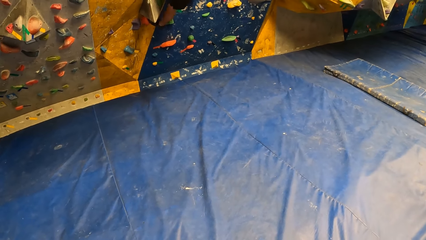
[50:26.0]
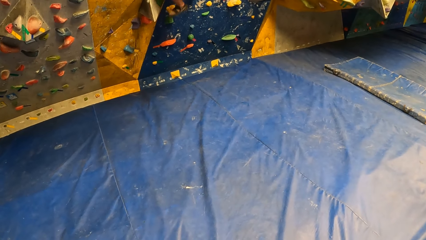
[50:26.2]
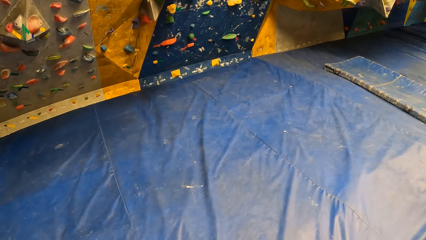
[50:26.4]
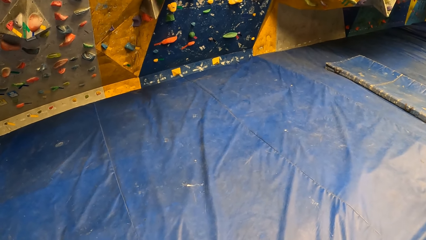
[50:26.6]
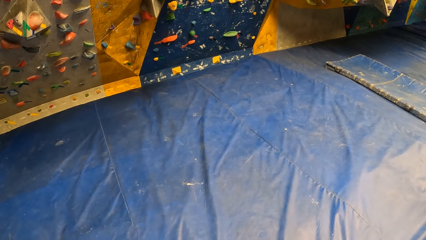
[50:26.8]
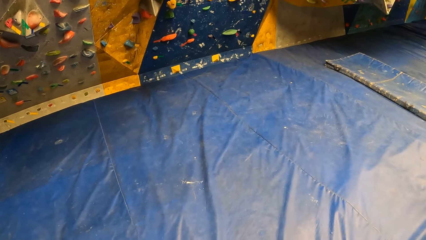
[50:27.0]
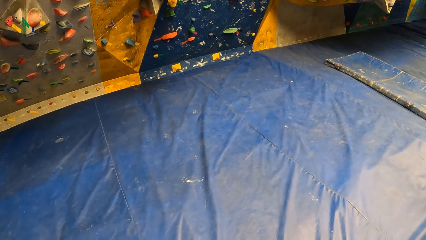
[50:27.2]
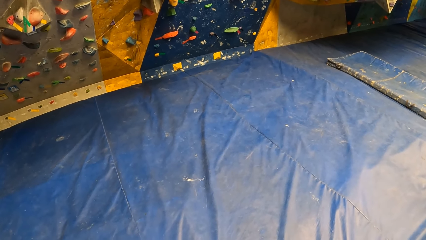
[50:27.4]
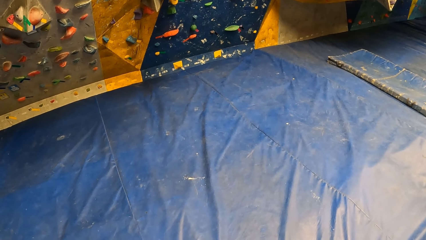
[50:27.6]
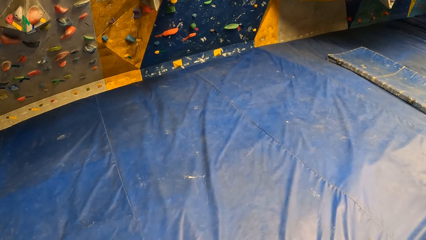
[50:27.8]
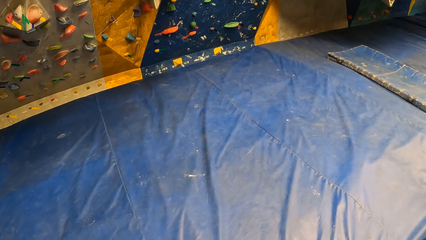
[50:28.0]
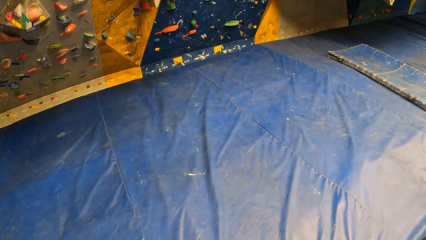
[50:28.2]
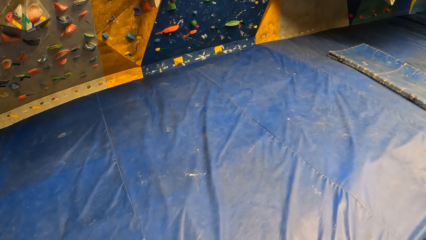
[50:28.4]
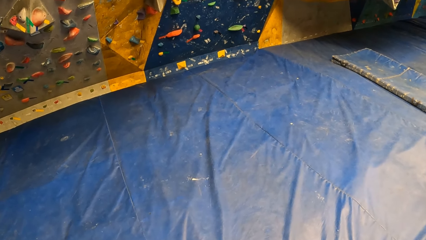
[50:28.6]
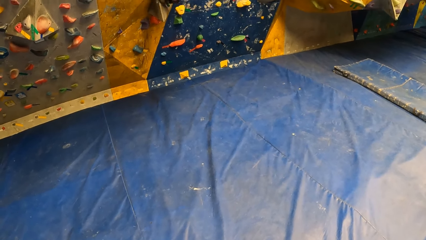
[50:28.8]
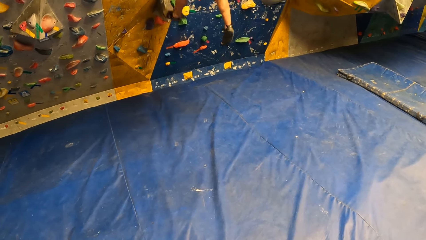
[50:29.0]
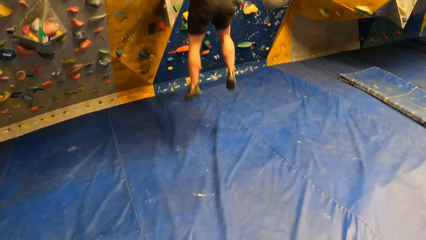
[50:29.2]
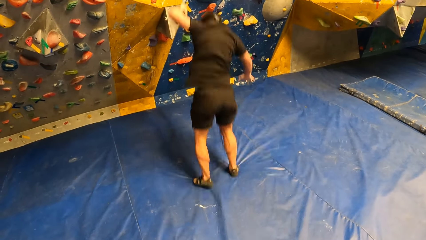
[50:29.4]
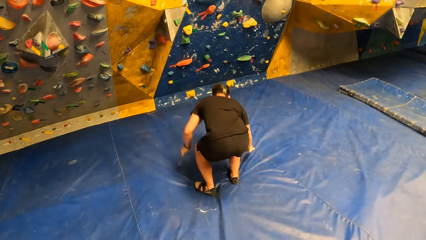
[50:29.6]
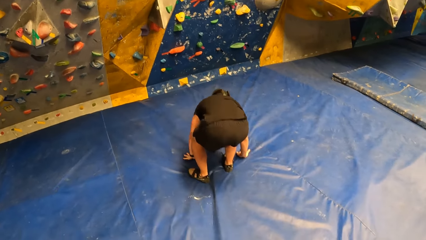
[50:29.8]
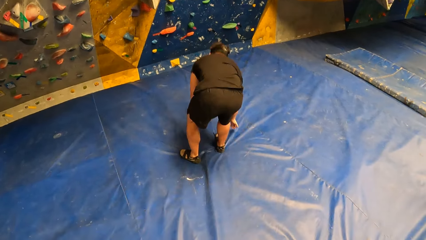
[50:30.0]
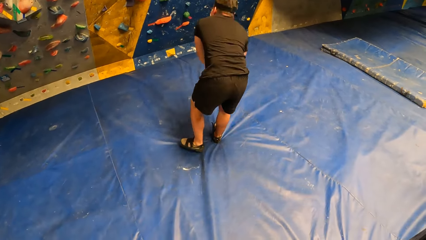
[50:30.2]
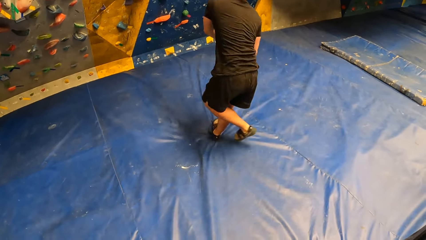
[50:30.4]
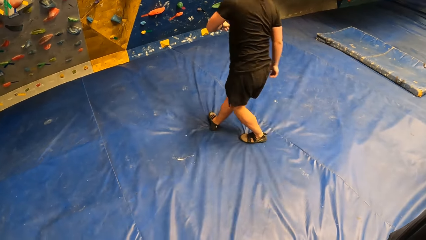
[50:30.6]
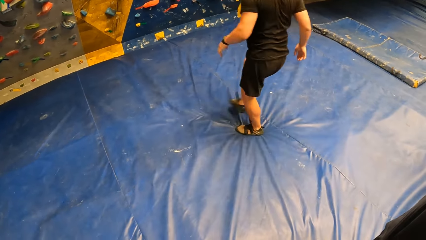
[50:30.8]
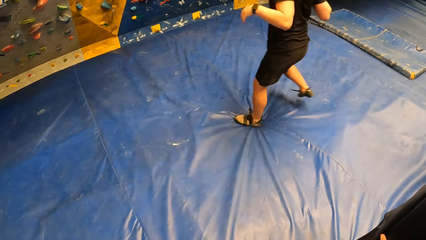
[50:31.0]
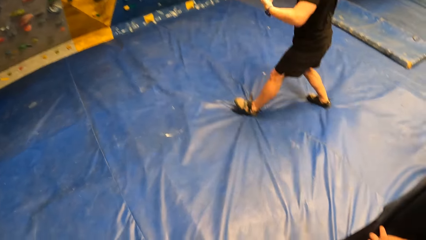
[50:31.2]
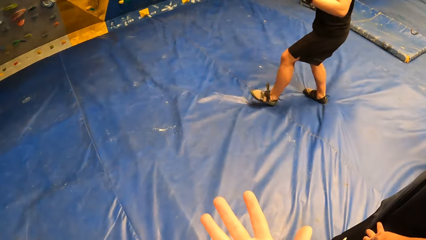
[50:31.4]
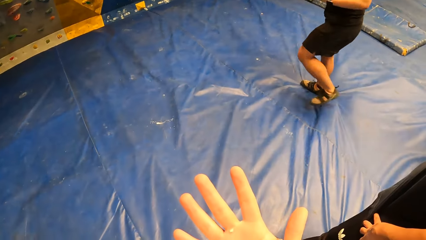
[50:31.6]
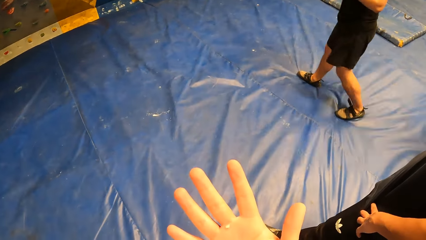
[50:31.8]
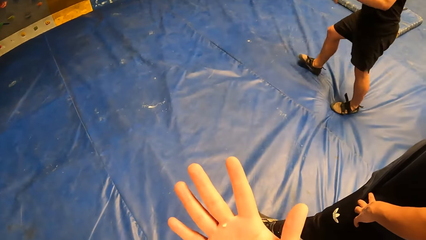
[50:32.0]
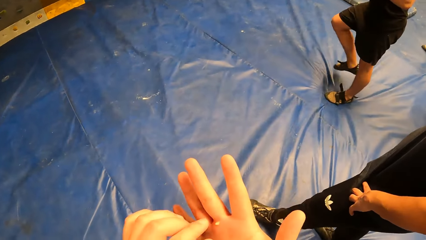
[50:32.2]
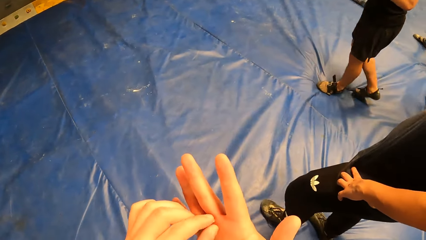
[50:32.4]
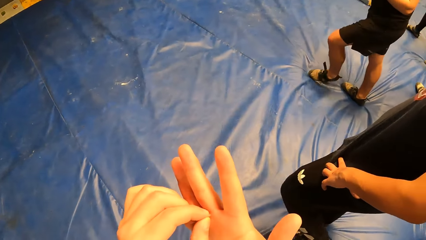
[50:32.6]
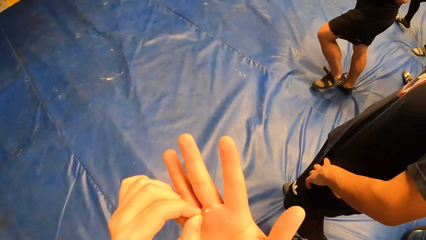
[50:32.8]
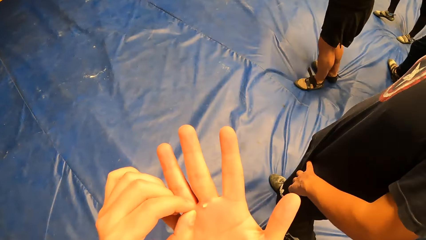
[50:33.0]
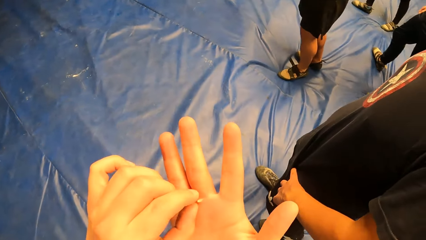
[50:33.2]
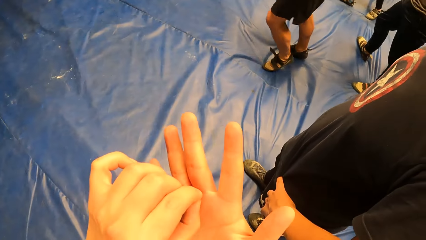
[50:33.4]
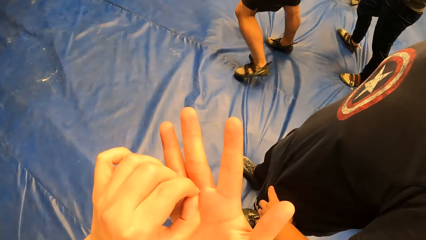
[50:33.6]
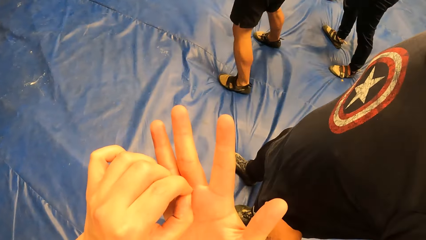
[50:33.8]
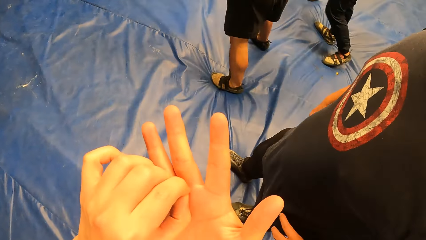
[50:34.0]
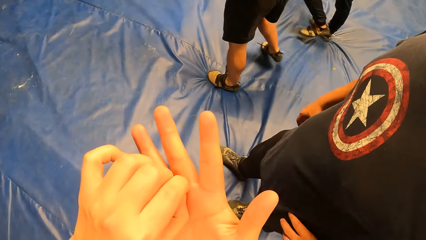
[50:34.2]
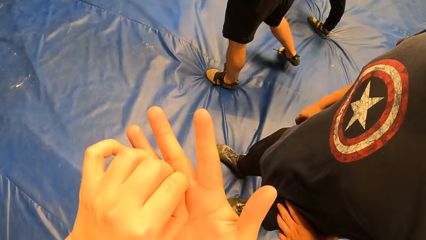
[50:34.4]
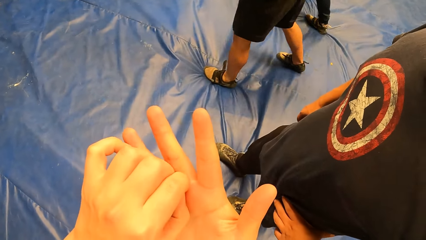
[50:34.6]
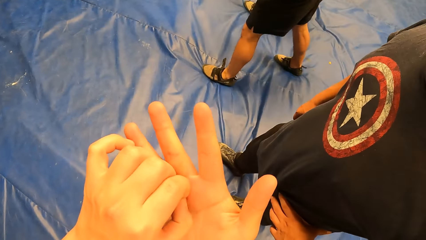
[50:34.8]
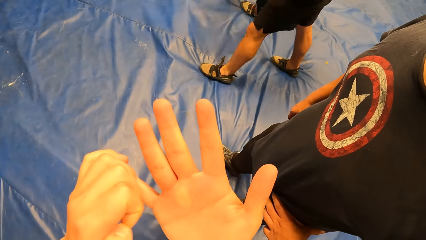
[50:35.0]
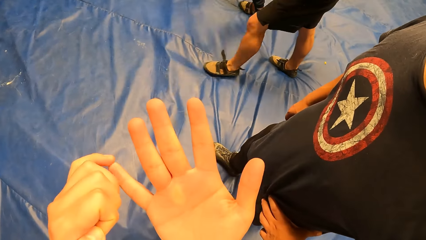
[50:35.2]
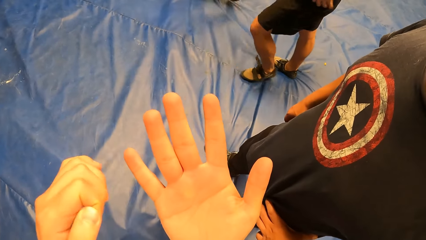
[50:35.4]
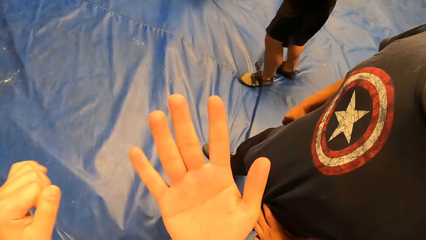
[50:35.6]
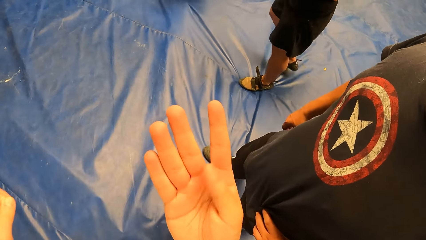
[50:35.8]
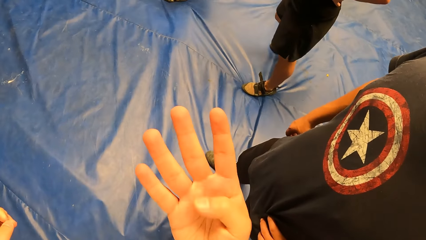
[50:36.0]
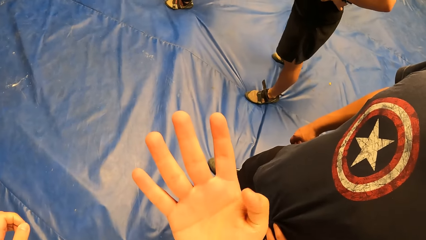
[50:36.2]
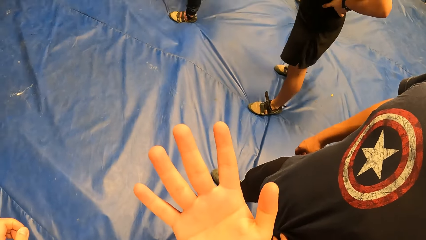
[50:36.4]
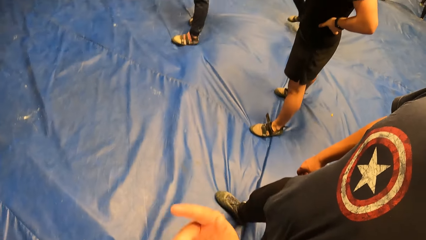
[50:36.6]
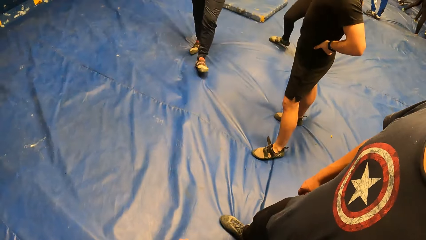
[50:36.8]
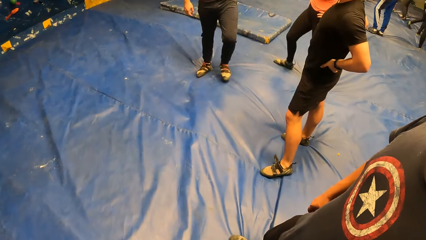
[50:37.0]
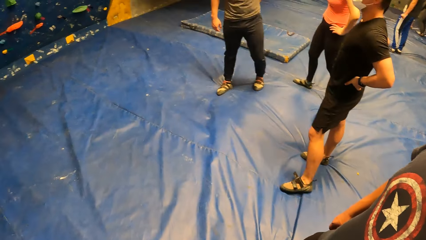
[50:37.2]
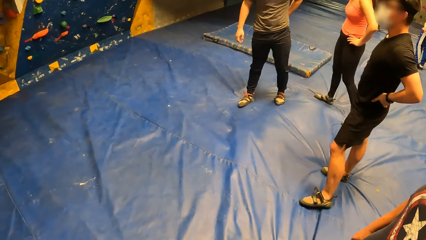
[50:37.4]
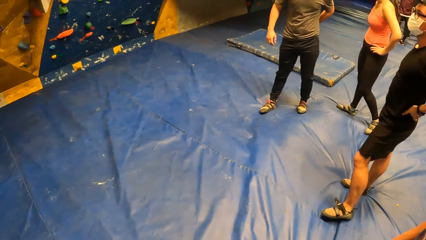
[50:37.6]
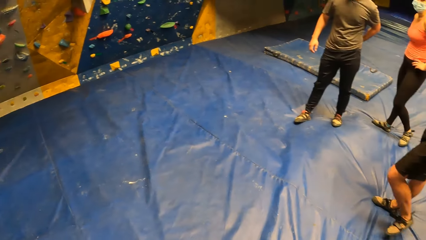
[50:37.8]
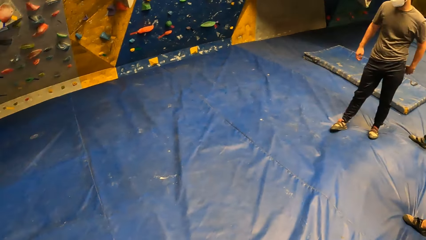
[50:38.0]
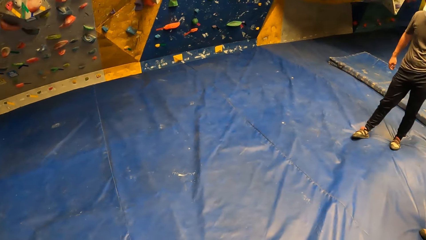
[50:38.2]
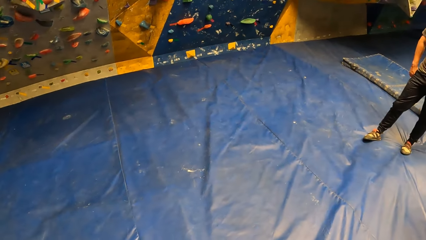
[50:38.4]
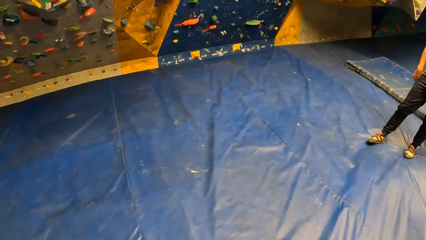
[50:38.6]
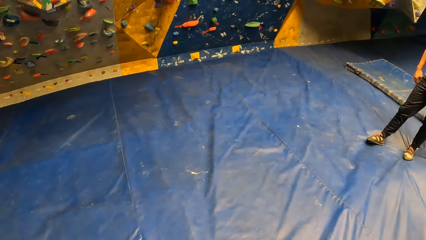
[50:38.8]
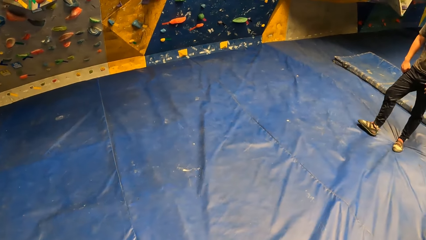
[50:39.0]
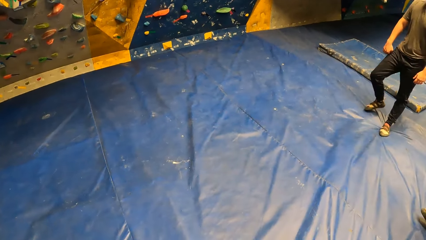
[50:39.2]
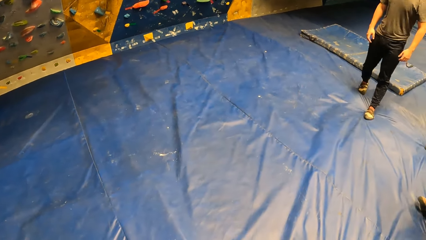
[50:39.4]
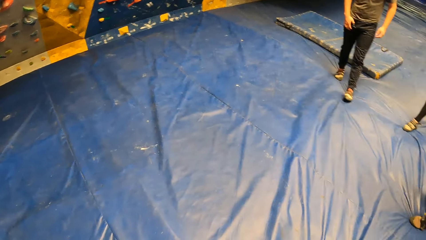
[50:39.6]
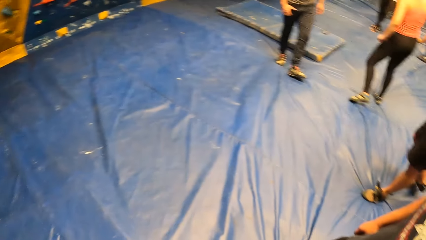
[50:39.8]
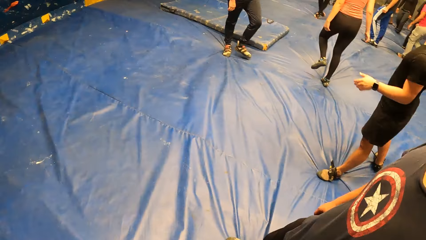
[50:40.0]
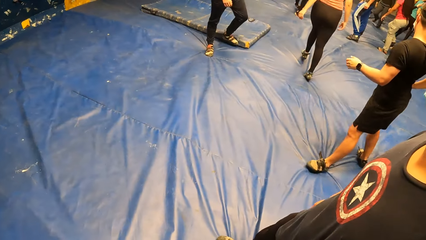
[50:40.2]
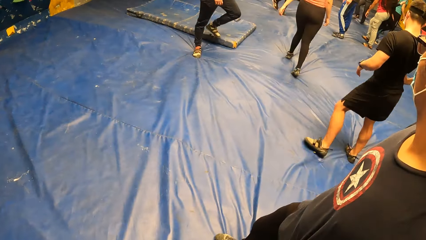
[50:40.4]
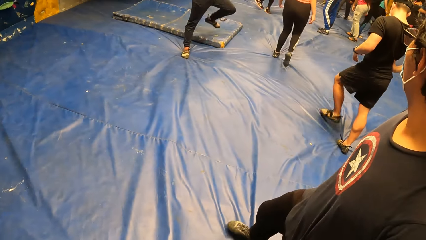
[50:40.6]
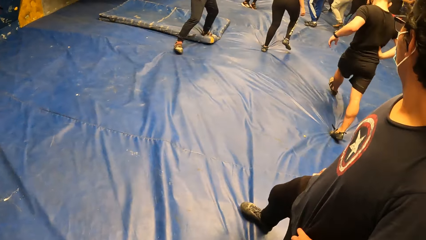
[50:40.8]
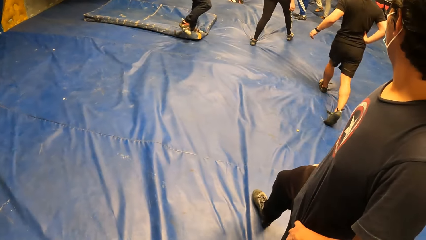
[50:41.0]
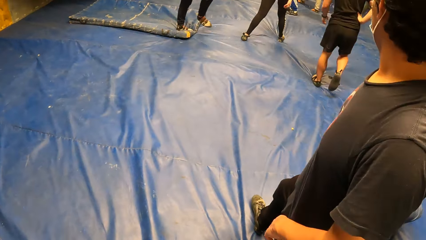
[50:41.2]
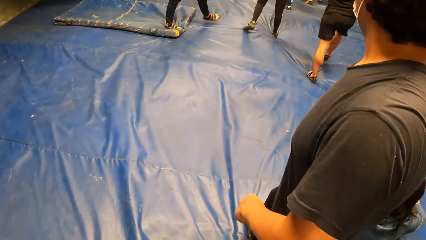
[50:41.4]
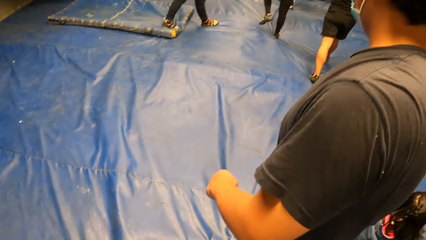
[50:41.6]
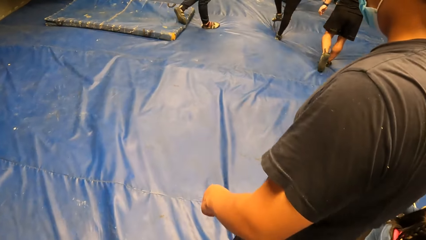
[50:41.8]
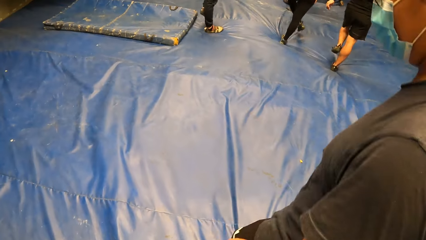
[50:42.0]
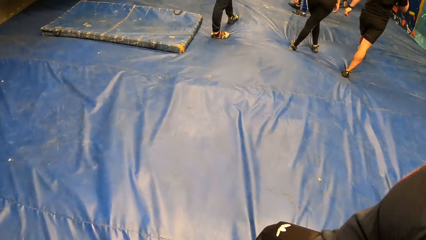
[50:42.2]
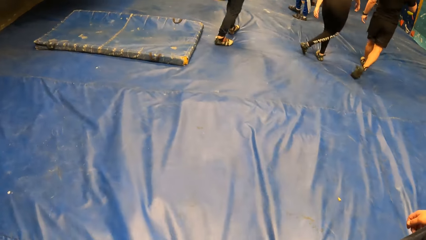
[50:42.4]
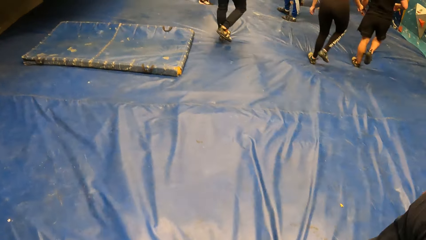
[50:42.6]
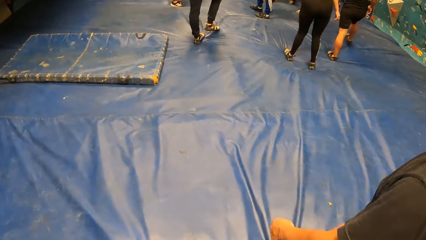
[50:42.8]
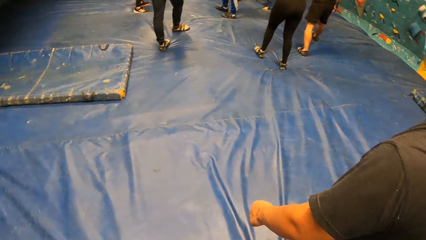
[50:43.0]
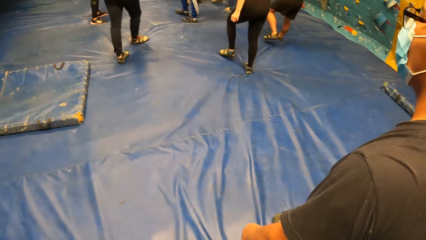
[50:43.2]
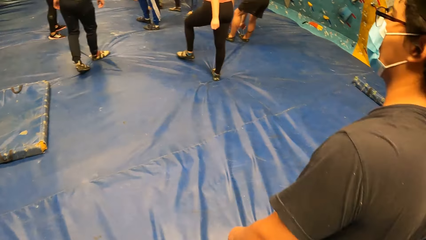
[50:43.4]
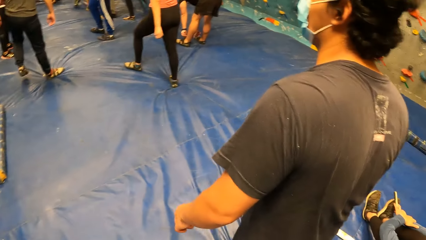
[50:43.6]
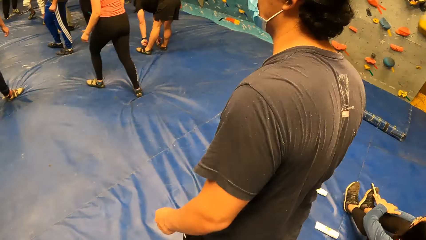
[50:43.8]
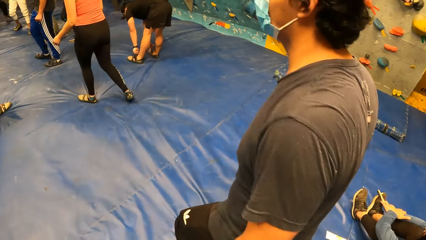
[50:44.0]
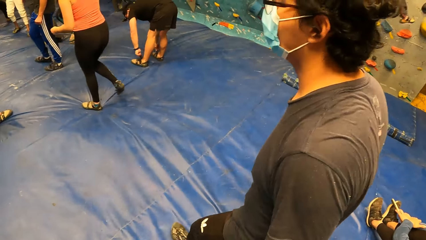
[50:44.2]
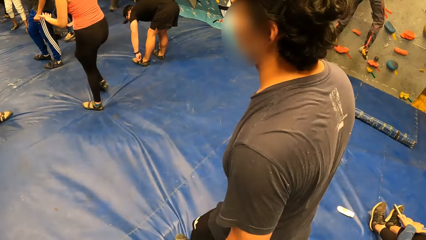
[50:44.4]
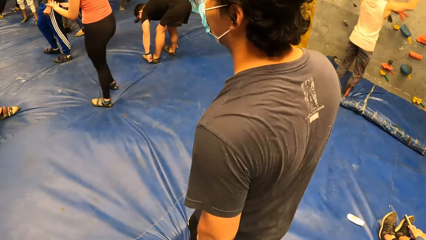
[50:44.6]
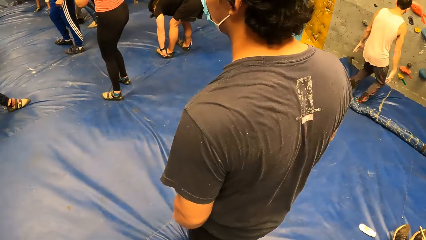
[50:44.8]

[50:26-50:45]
The man jumps down from the bouldering wall. The camera wearer peels his right palm with his left hand. He looks around the climbing area. The man walks around the blue surface. The camera wearer walks around the blue surface.
